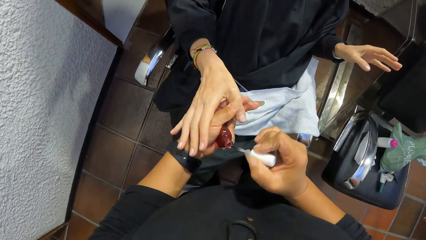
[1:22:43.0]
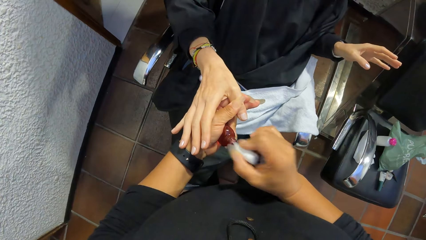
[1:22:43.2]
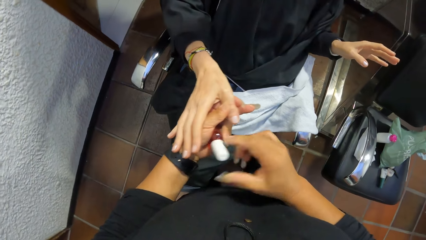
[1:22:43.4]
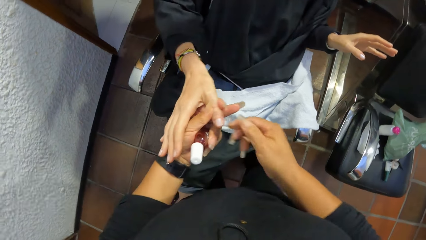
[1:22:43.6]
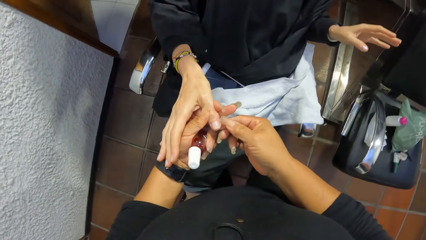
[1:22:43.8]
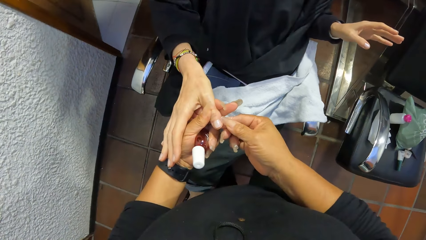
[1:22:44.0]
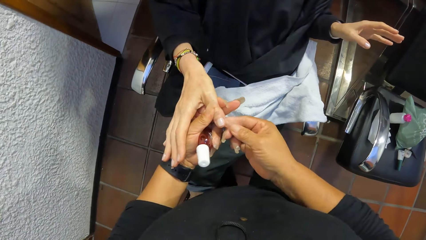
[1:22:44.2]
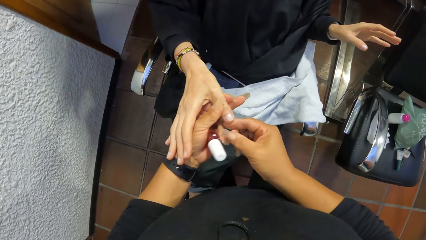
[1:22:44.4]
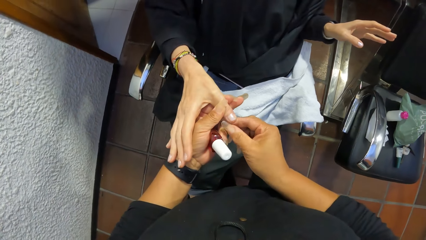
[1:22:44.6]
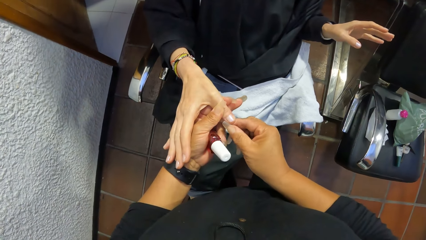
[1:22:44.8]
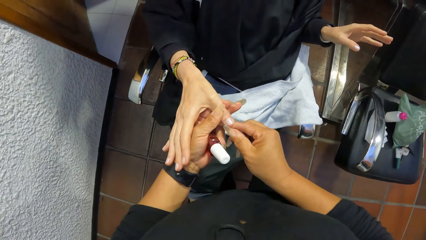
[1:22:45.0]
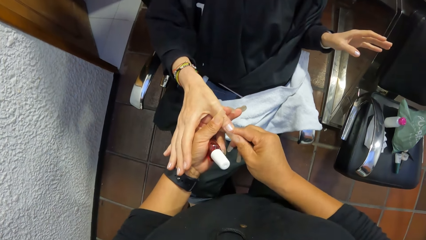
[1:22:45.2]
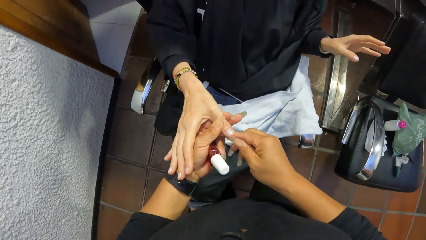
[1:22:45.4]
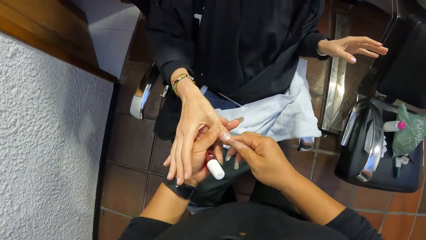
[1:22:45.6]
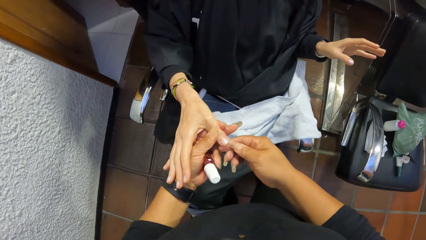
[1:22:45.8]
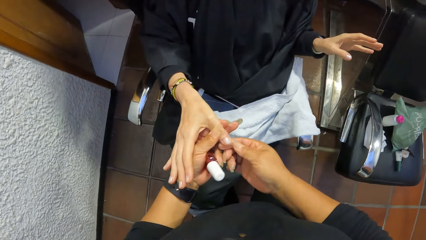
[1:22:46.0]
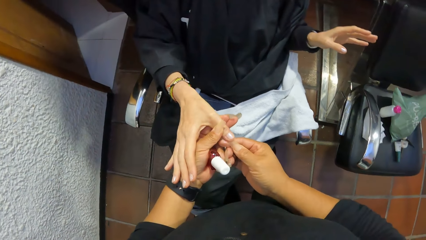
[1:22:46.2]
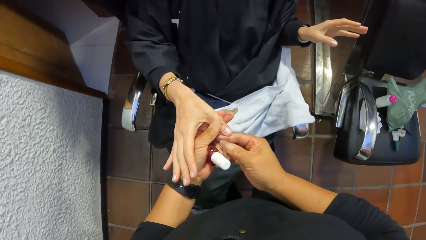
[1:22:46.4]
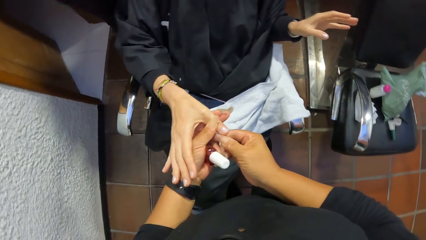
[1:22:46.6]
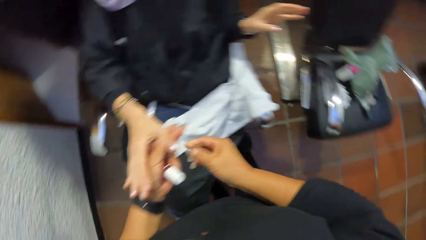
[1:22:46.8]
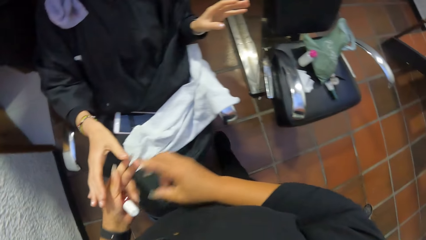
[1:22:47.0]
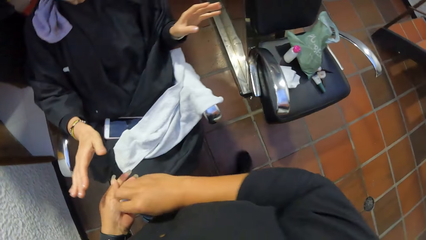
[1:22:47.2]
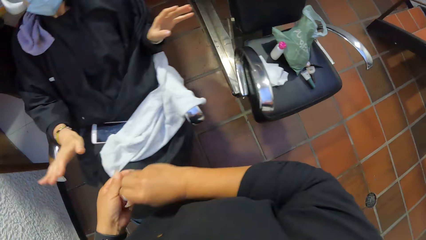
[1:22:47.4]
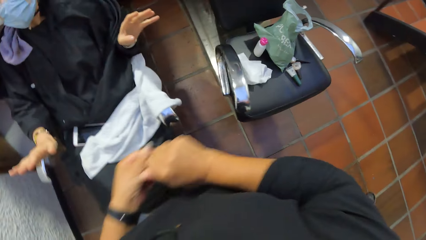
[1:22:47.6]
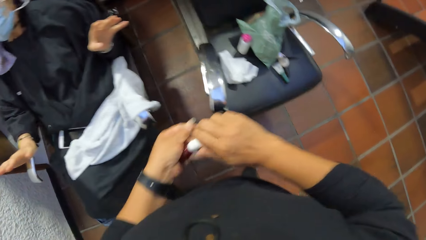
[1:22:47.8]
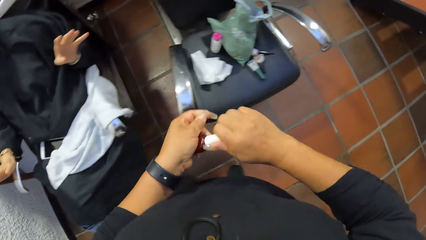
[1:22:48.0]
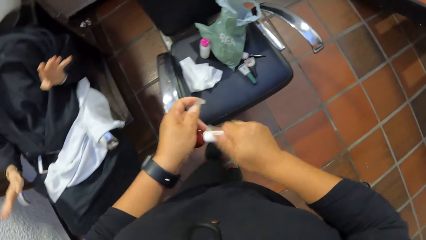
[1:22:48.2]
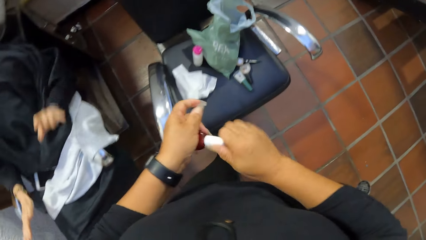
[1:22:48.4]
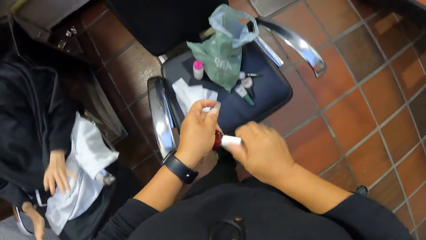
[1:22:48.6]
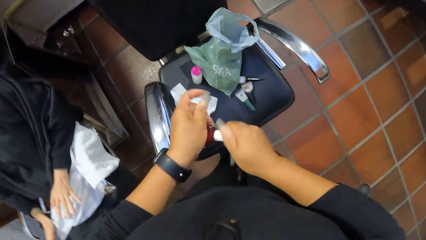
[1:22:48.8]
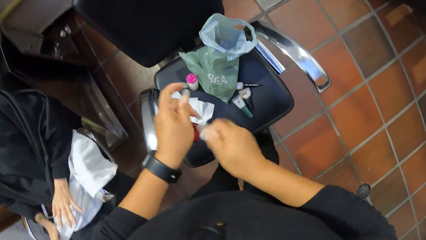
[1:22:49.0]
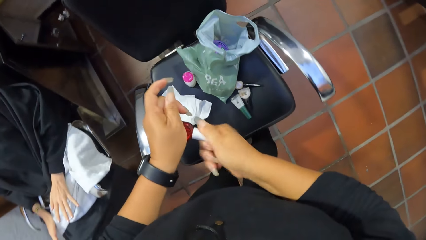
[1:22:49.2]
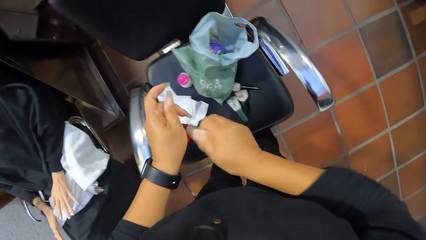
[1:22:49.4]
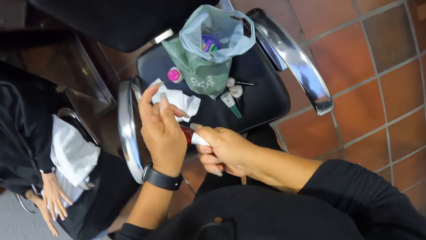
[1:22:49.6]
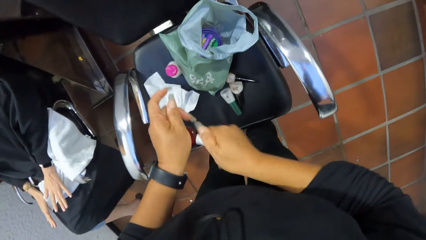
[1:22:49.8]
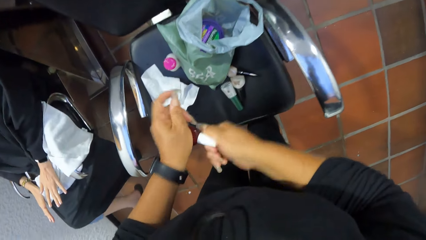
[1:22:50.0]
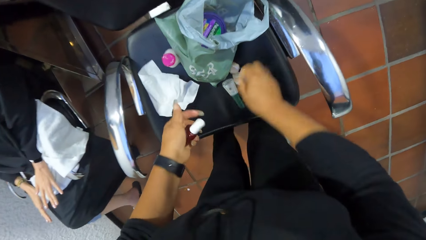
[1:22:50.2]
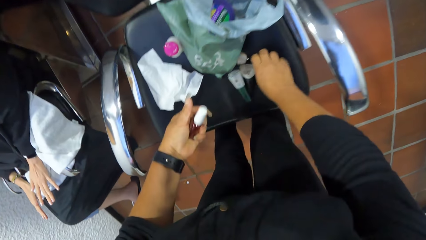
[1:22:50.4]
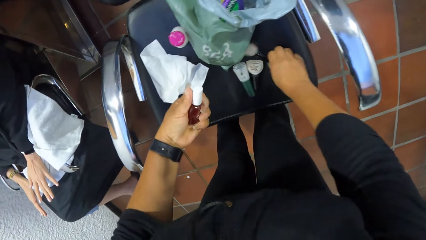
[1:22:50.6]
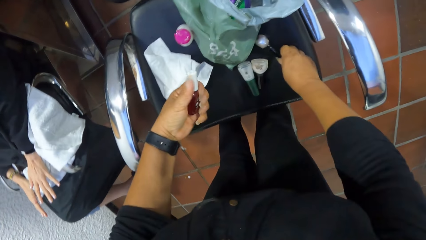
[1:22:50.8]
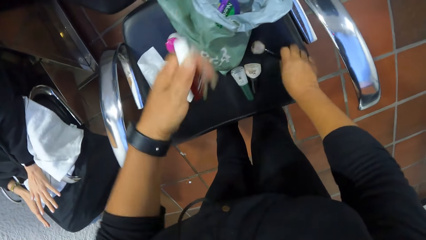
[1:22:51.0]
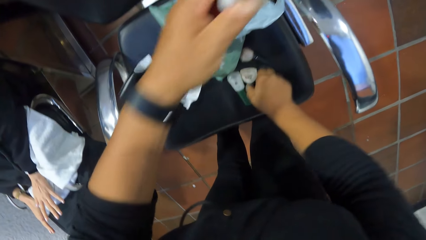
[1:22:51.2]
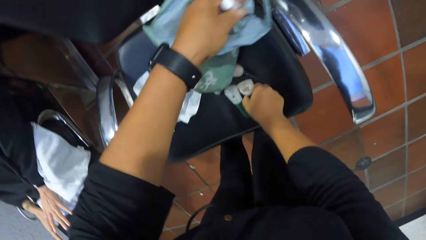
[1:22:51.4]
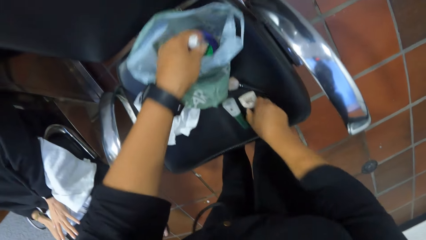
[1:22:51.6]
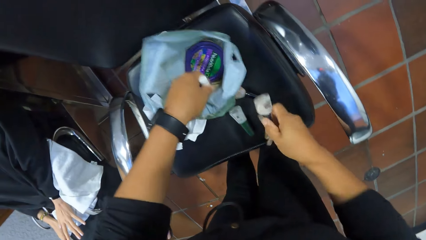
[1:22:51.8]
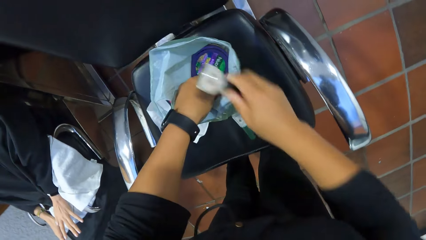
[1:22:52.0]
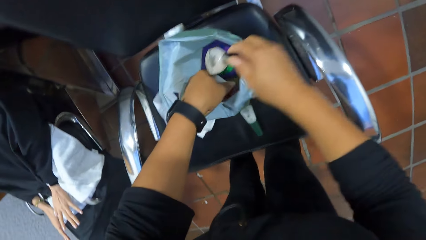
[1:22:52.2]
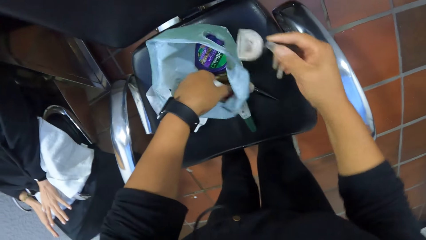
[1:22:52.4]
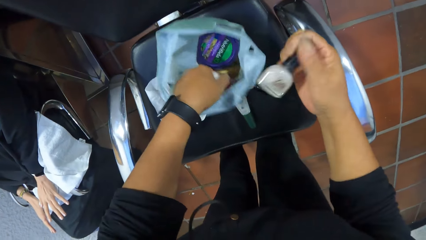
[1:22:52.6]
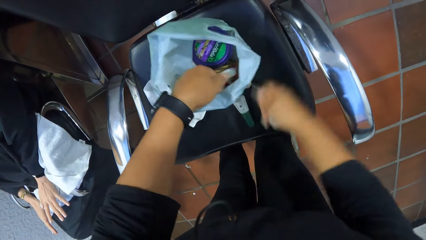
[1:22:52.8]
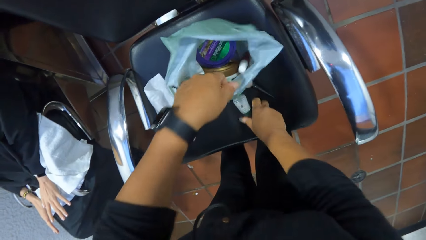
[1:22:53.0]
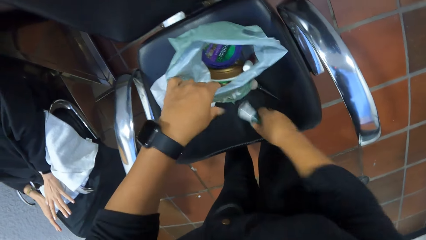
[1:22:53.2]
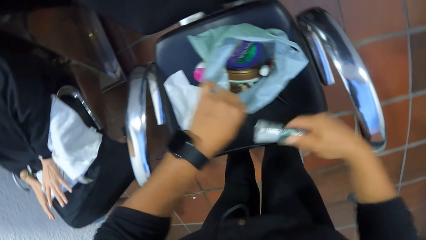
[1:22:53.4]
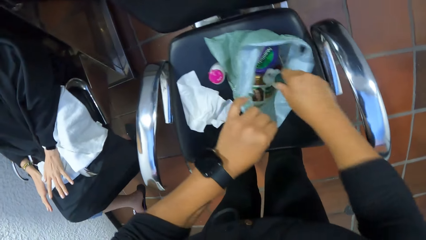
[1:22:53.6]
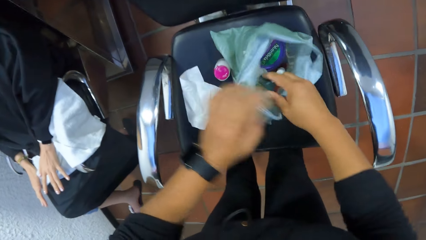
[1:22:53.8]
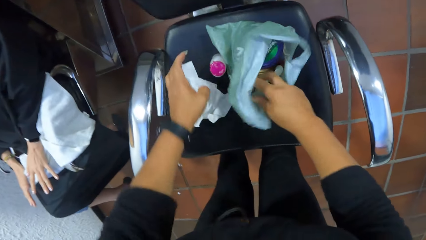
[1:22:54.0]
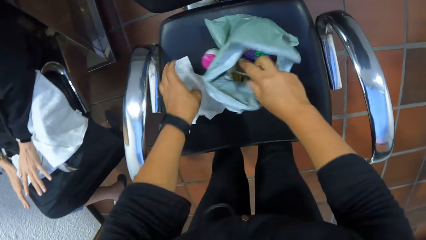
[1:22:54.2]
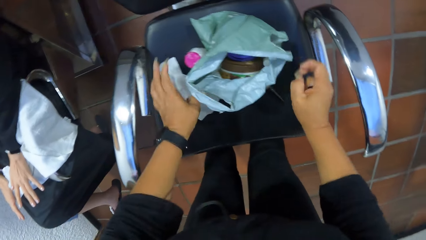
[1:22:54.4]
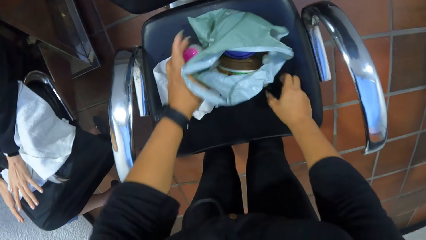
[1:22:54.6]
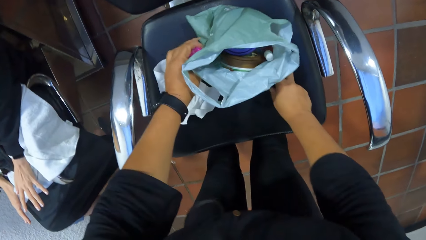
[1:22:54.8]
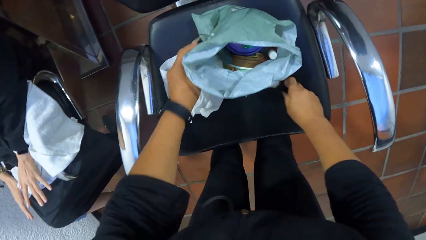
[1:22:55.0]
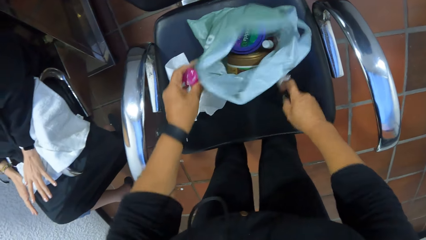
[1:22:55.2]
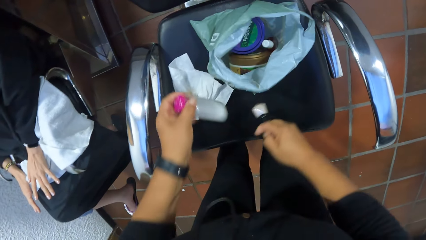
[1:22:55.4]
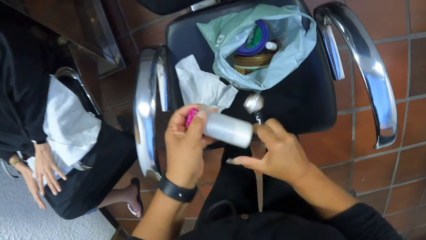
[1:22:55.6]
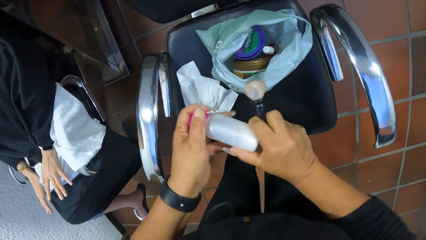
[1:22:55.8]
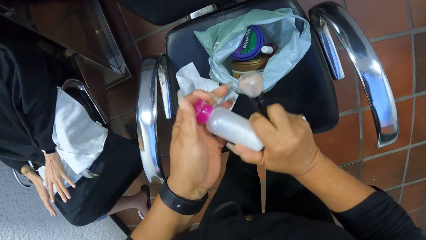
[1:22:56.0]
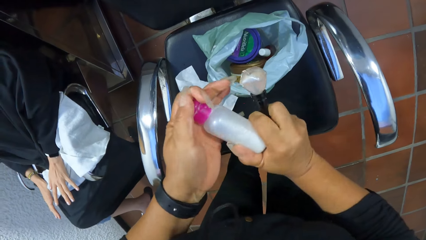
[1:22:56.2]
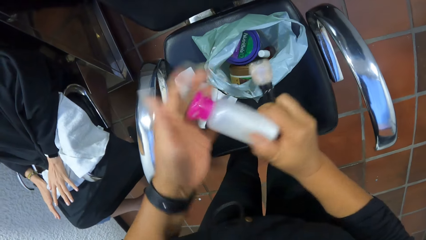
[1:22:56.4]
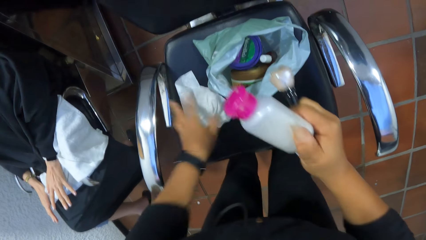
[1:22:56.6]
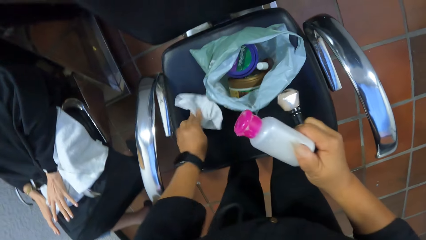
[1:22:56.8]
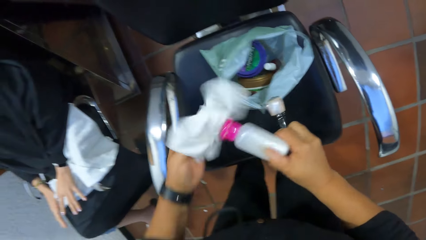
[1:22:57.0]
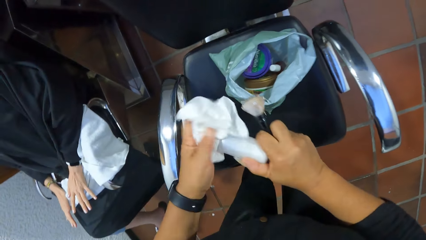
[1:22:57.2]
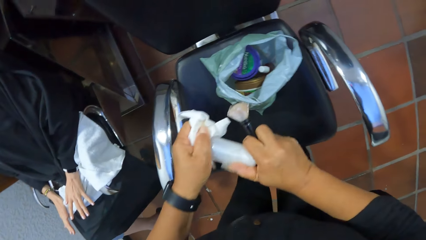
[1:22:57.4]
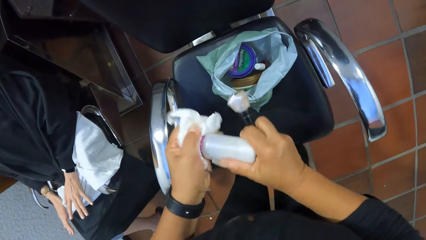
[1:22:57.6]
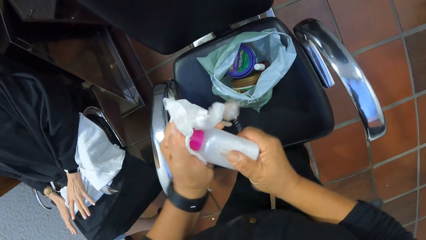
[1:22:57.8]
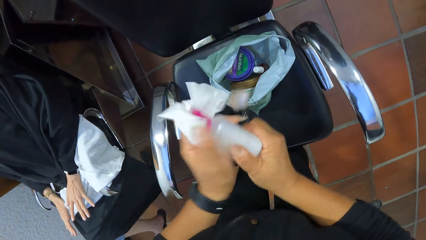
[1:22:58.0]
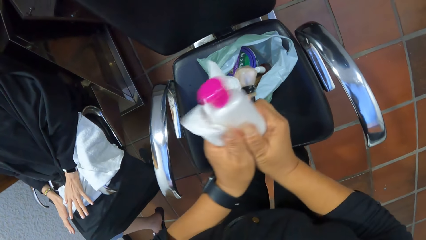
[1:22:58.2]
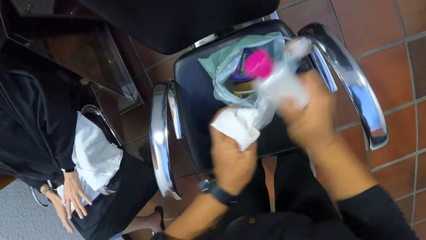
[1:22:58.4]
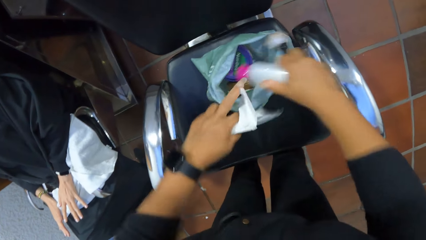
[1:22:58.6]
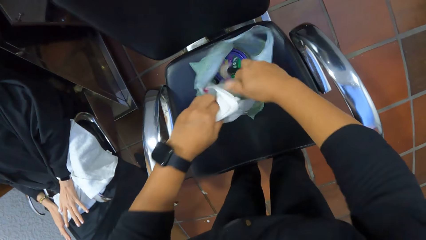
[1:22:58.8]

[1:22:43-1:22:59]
The camera wearer puts the nail polish brush in her right hand in the nail polish bottle in her left hand. She inspects the woman's nails. She cleans the thumb of the right hand of the woman in her left hand with her right hand. She turns the cap of the nail polish bottle in her left hand with her right hand. She seals the nail polish. She moves a nail polish on a chair with her right hand. She picks up a nail polish from the chair with her right hand. She drops the nail polish in her left hand in a bag on the chair. She picks up a nail polish from the chair with her right hand. She drops the nail polish in her right hand in the bag on the chair. She picks up a bottle of nail polish remover from the chair with her left hand. She picks up a nail polish from the chair with her right hand. She passes the bottle of nail polish remover in her left hand to her right hand. She stares at the bottle. She picks up a wipe from the chair with her left hand. She cleans the bottle of nail polish remover in her right hand with the wipe in her left hand.
